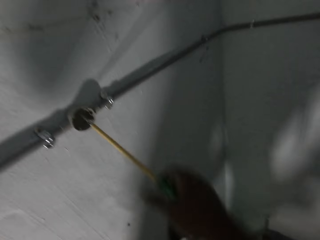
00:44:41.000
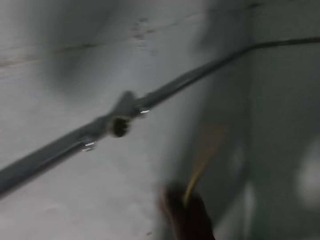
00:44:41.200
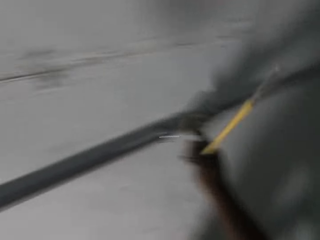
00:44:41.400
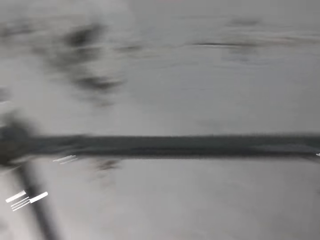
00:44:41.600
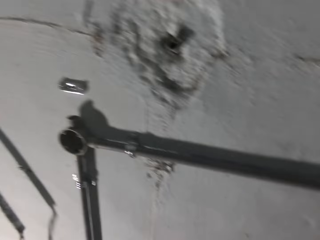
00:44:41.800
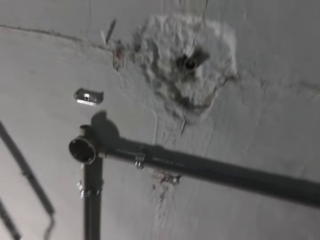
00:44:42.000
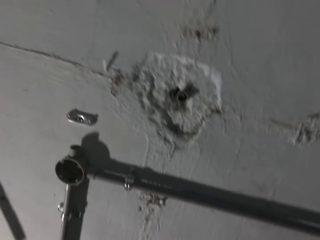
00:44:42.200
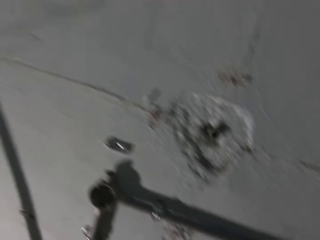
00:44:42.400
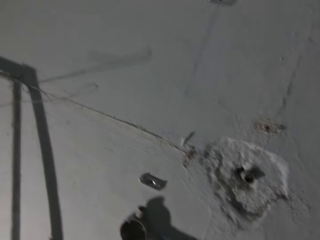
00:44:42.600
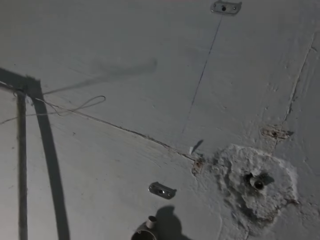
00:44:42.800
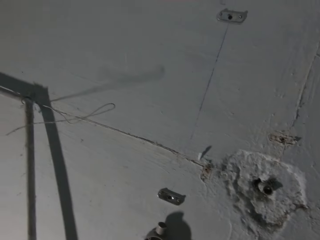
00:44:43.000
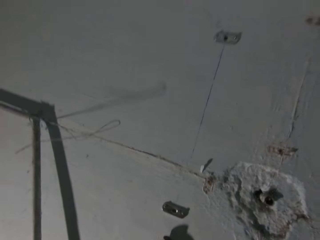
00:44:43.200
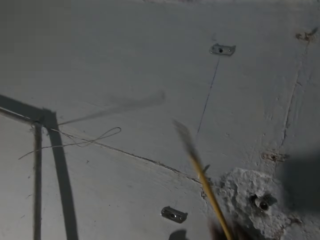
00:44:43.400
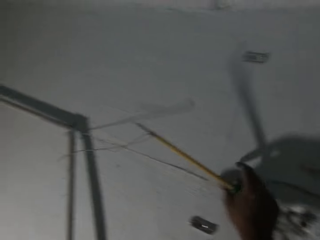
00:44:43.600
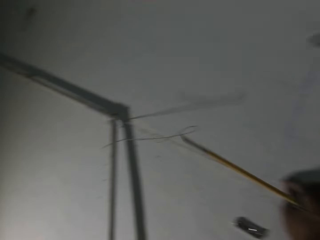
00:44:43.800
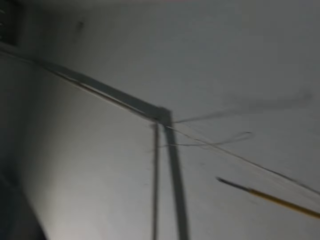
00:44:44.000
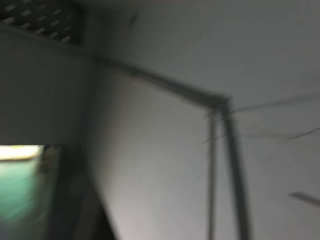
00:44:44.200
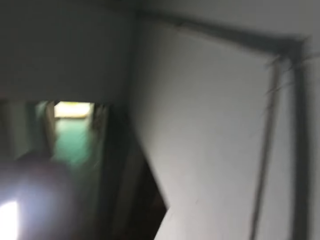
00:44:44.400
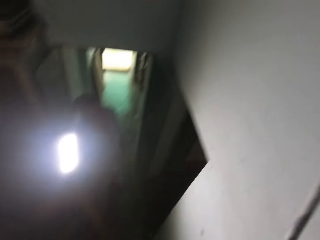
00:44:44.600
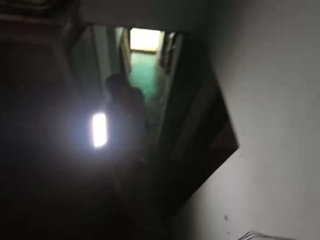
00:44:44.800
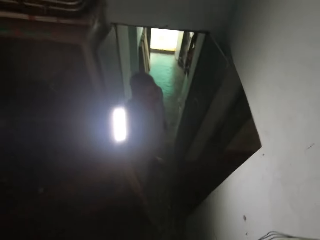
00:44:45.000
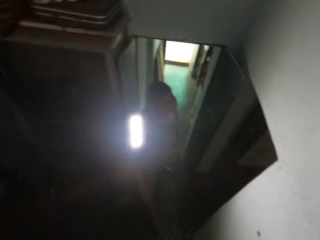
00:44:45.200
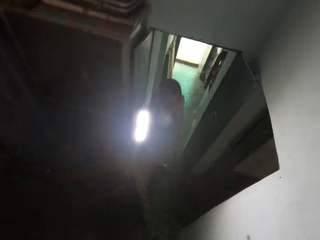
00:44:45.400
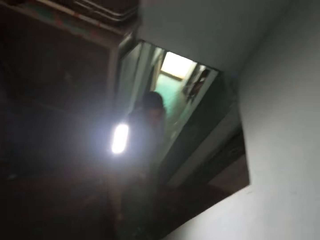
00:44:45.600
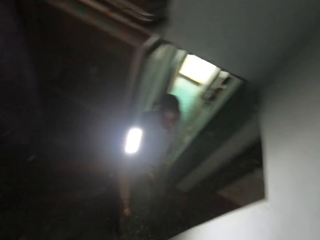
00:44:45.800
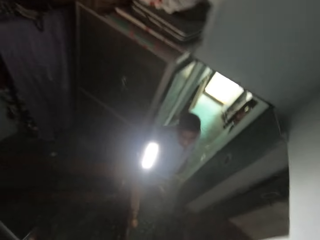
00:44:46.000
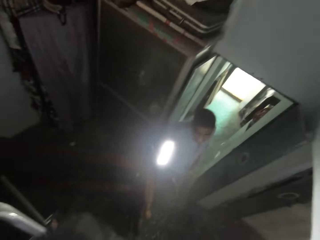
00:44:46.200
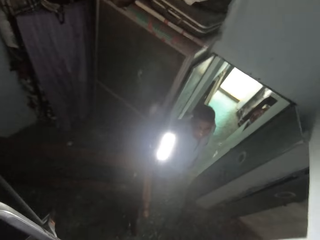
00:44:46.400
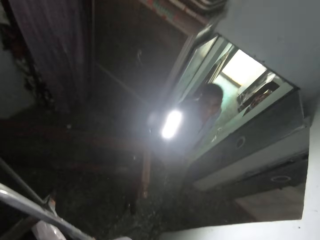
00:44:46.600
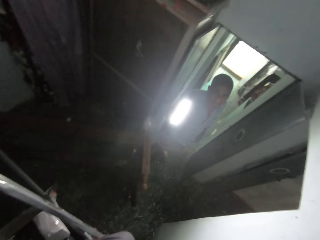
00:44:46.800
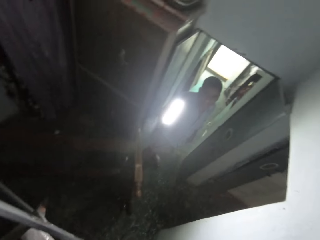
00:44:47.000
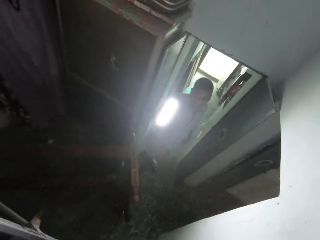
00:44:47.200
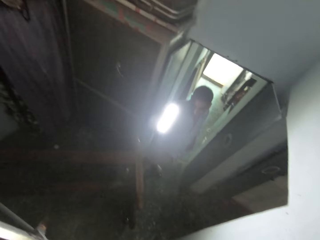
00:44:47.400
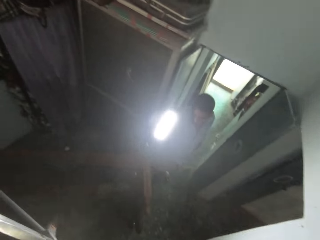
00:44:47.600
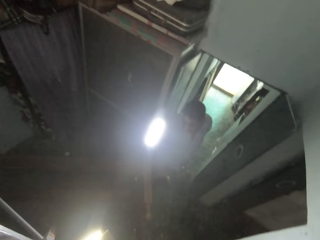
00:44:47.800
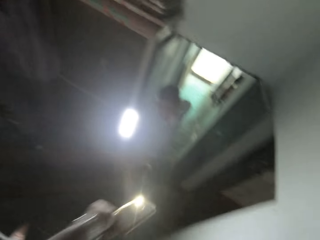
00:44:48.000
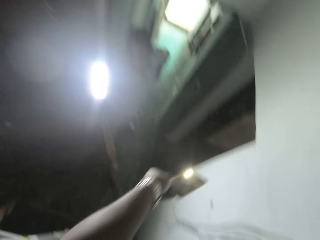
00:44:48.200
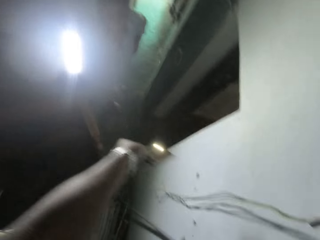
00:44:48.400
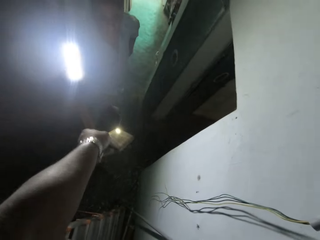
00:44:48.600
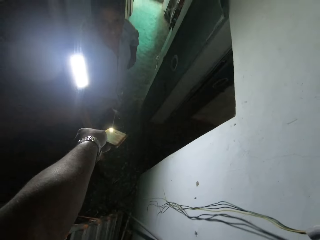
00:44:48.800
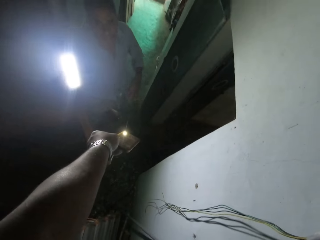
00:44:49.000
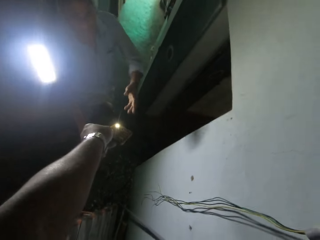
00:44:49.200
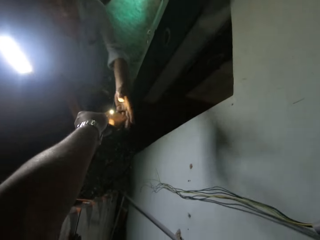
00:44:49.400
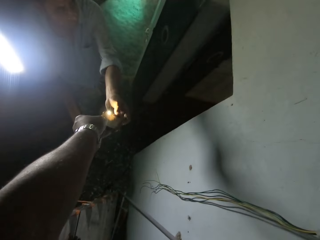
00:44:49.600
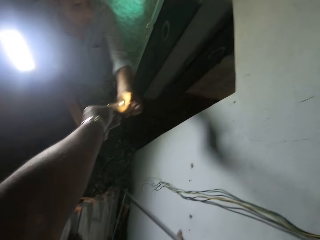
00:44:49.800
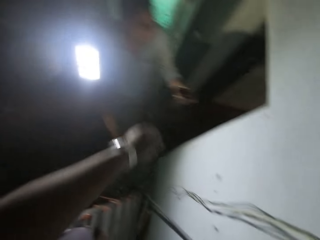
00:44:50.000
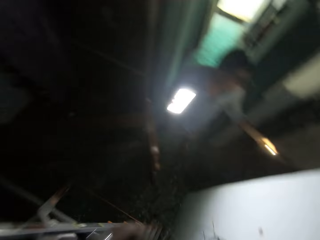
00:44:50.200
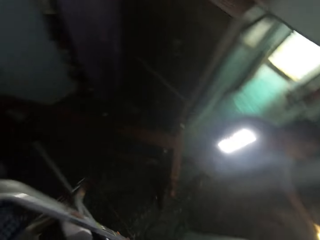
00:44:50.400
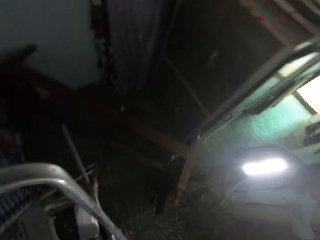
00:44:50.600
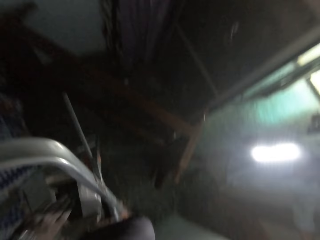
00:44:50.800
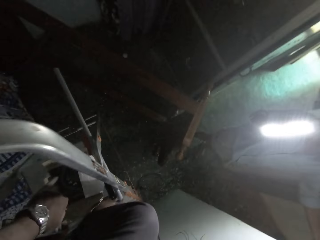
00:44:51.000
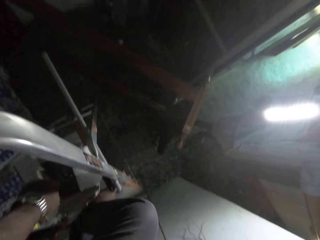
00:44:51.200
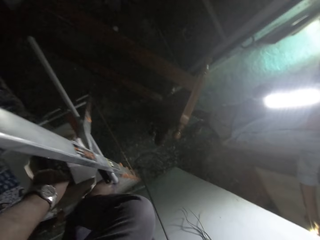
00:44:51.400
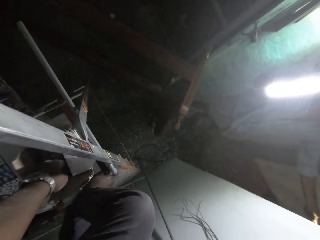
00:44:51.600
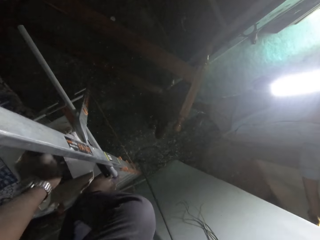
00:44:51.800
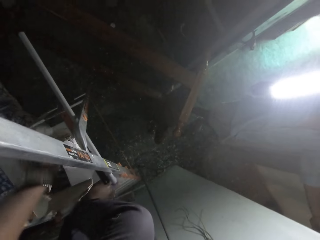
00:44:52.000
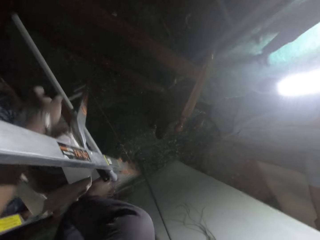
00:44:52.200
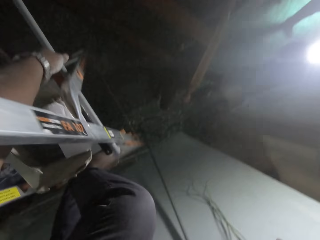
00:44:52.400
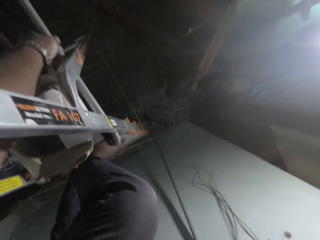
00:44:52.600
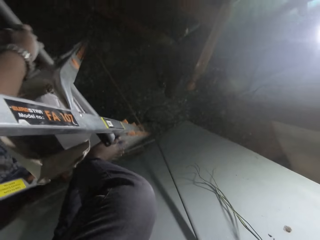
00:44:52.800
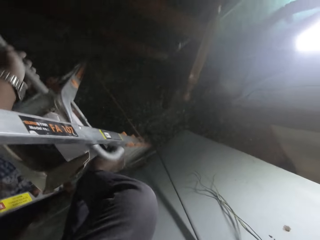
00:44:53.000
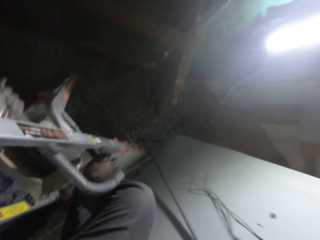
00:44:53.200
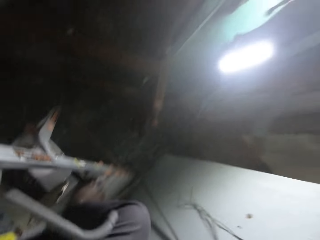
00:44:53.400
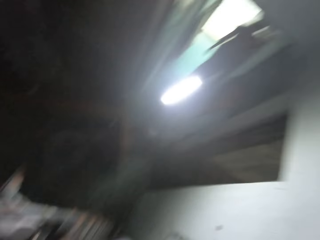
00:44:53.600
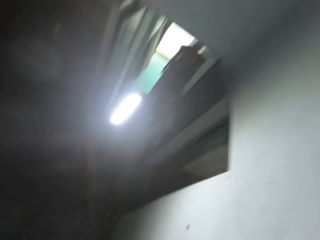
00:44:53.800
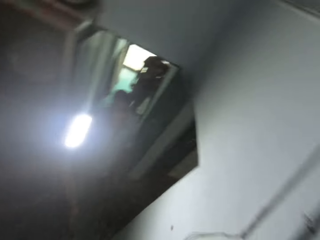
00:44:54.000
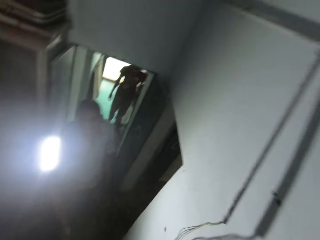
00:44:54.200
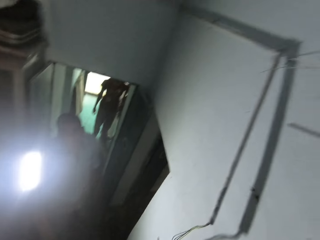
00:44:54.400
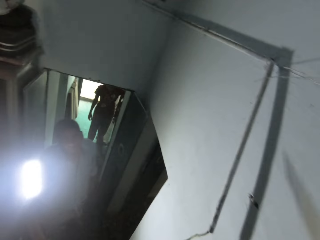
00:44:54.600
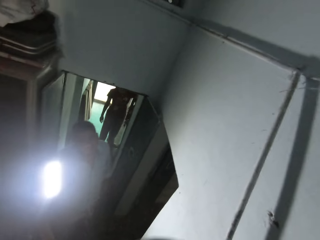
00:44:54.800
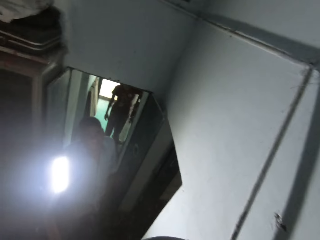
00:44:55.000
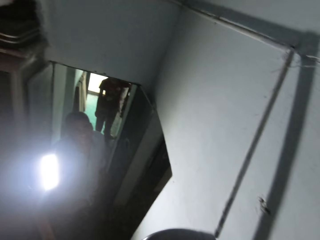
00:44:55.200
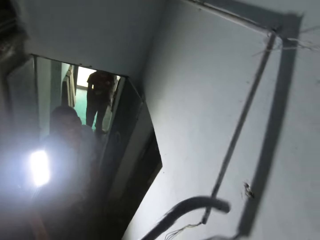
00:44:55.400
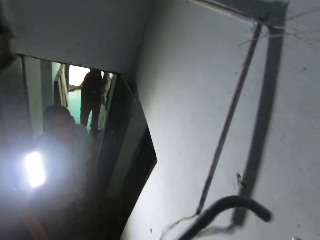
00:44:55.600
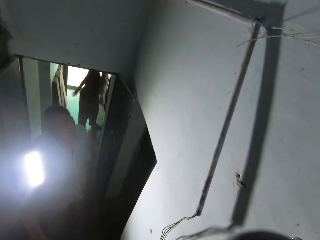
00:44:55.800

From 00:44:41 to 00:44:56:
The camera wearer holds the wall conduit with his right hand. He stares at the wall. A man talks to the camera wearer. The camera wearer holds the wire with his right hand, turns towards the man and stares at the man. The man holds the lamp in his right hand. The camera wearer holds a socket in his left hand. He talks to the man. The man collects the socket or phone from the left hand of the camera wearer. The camera wearer inserts his hand in the box. He searches for a screwdriver in a carton with his left hand. He talks to the man. He picks an electric pipe from a ladder with his left hand. He stares at the wall.

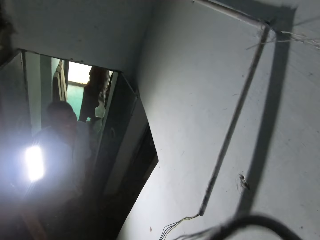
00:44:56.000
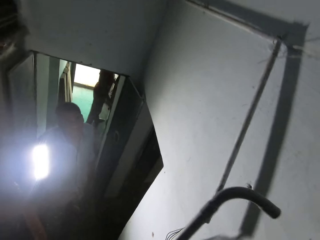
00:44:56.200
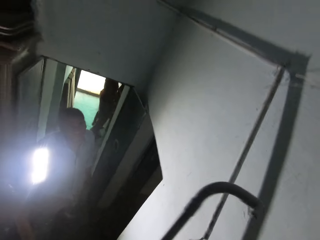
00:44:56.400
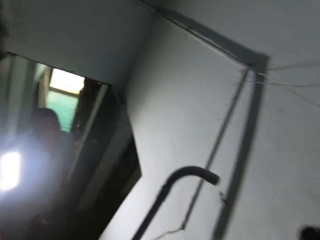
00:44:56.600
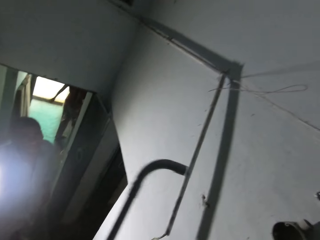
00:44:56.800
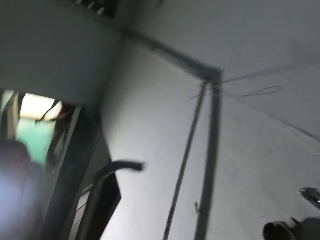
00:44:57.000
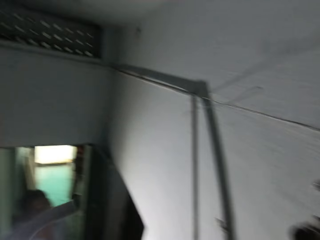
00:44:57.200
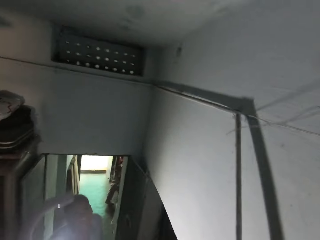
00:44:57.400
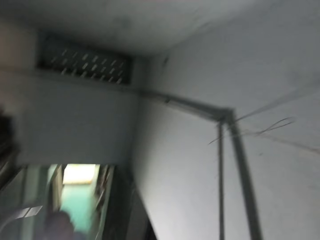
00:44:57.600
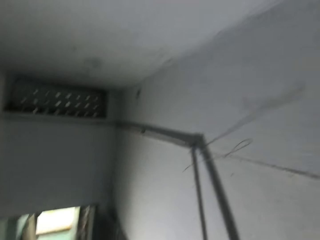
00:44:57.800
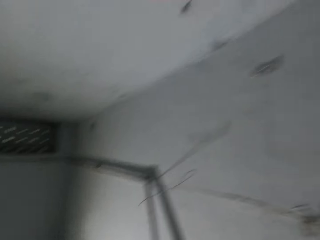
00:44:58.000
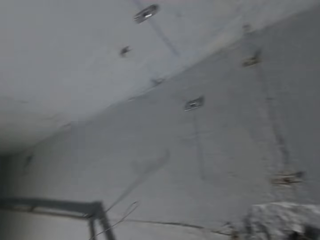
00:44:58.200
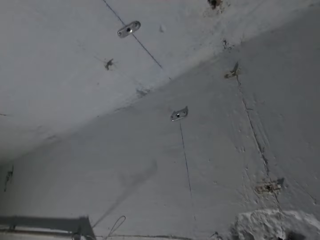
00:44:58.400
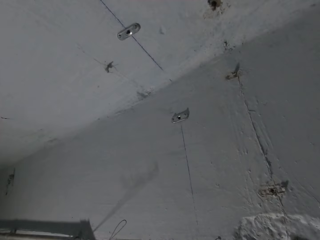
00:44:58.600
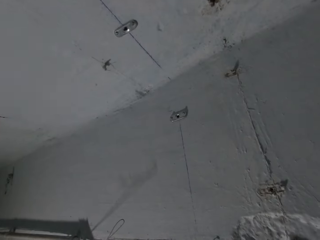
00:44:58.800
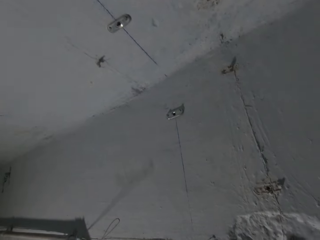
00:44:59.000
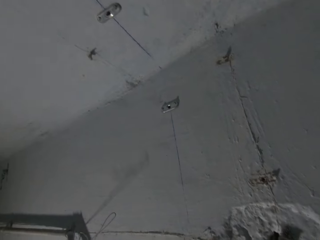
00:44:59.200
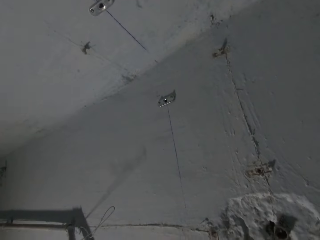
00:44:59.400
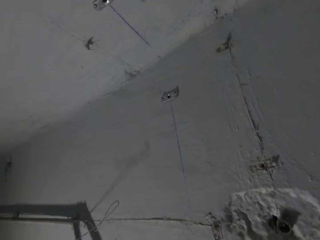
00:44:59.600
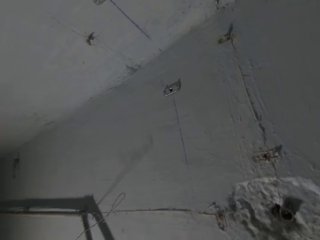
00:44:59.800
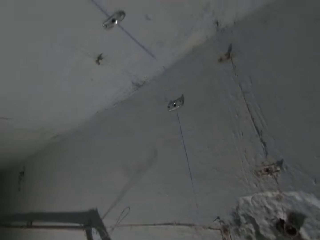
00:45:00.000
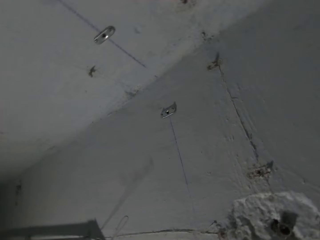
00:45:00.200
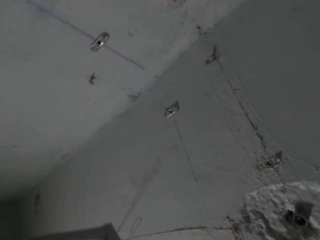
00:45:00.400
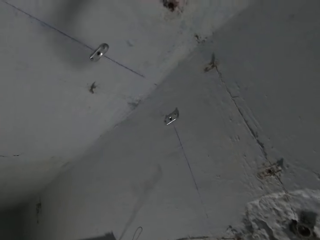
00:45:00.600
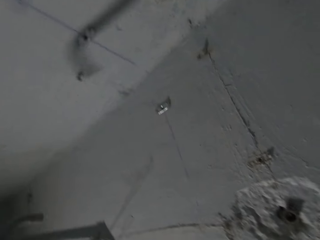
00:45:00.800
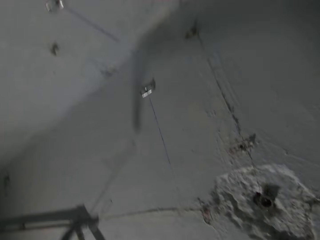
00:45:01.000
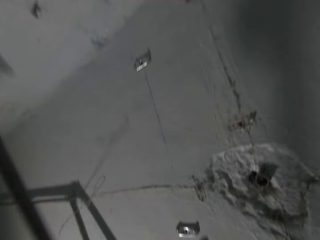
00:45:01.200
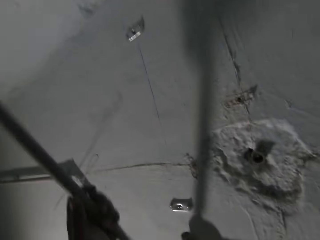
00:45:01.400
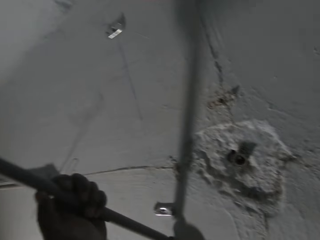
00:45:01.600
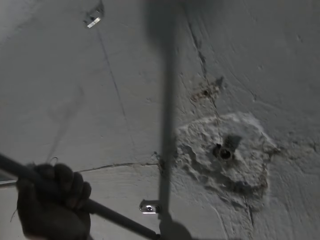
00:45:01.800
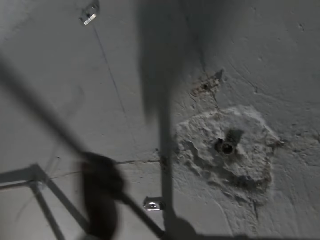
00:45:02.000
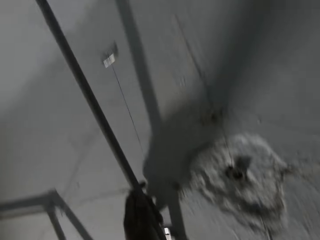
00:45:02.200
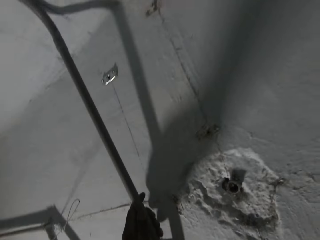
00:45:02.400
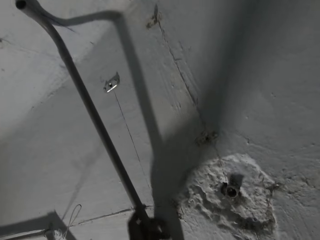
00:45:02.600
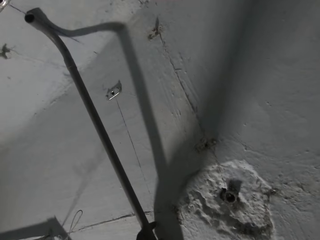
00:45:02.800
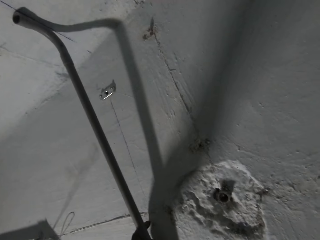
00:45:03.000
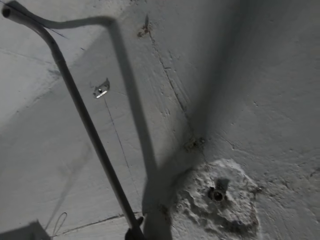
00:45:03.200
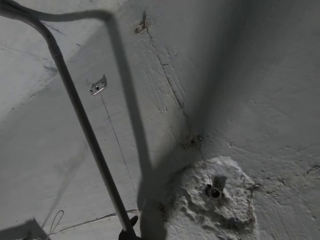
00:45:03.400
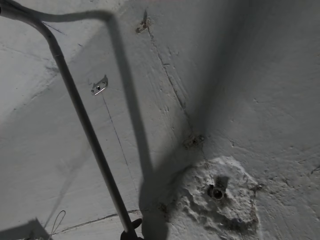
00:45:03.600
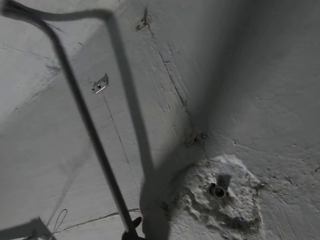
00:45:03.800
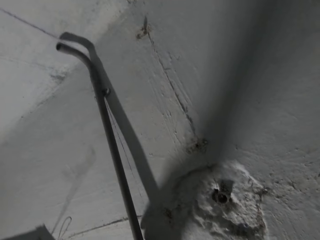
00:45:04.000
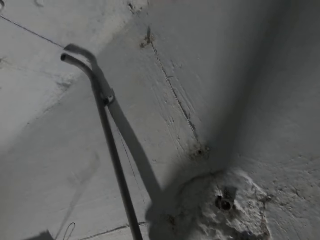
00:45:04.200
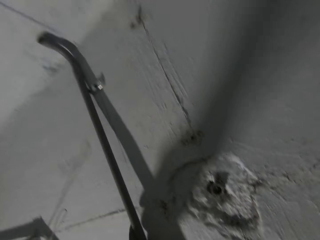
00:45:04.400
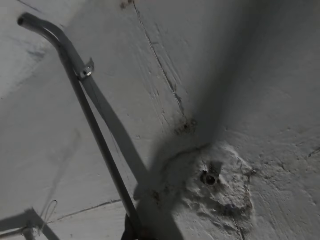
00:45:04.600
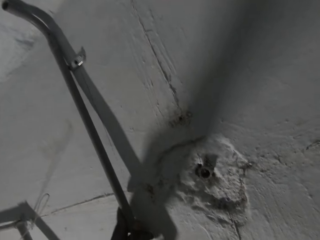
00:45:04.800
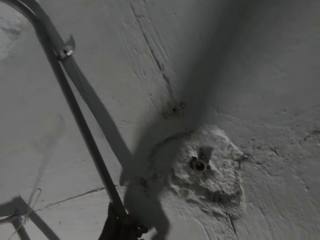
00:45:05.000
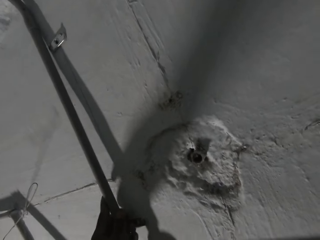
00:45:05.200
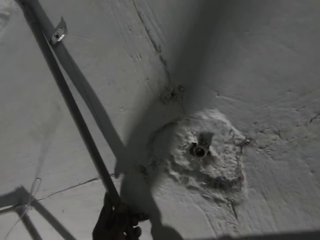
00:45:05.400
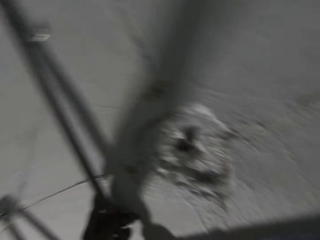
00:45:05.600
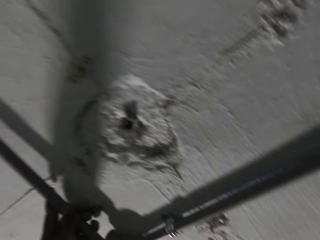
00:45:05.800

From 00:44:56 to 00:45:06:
A man talks to the camera wearer. The camera wearer places the electric pipe in his left hand on the wall. He holds the pipe against the wall. He stares at the wall.
